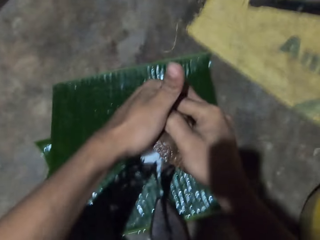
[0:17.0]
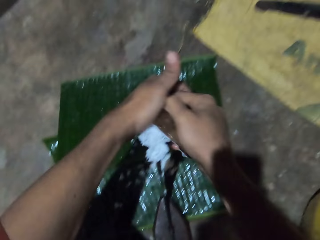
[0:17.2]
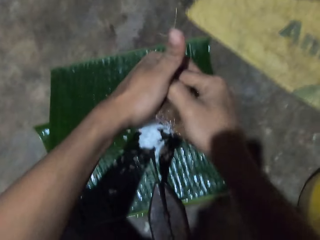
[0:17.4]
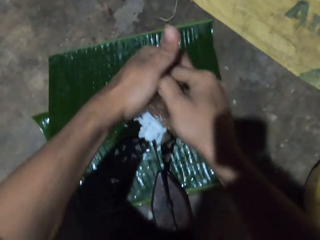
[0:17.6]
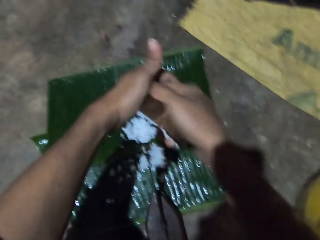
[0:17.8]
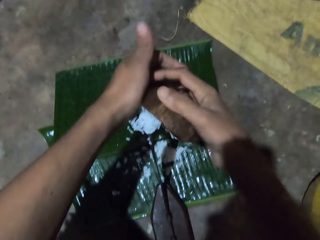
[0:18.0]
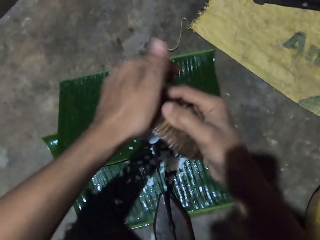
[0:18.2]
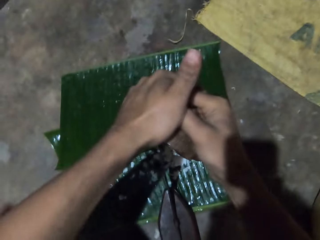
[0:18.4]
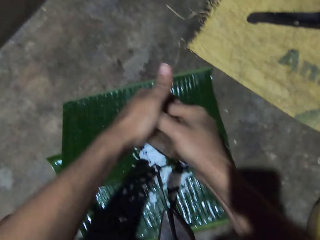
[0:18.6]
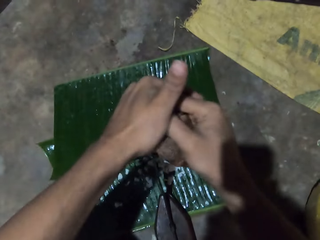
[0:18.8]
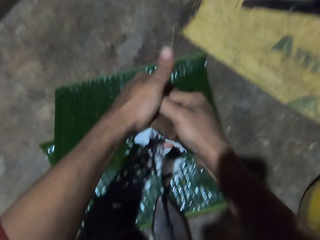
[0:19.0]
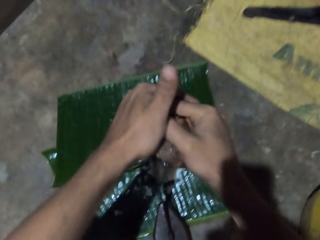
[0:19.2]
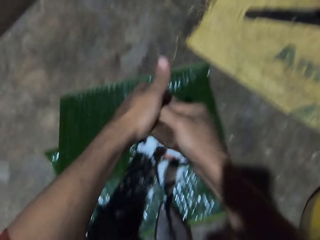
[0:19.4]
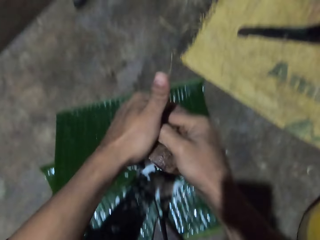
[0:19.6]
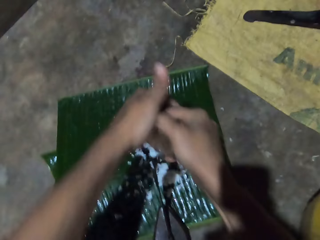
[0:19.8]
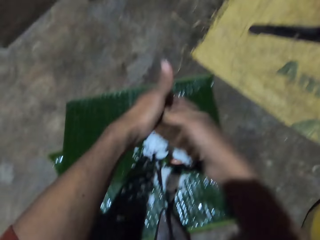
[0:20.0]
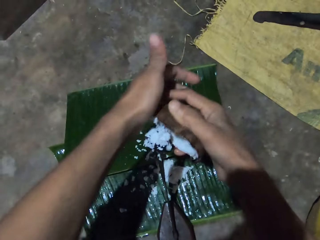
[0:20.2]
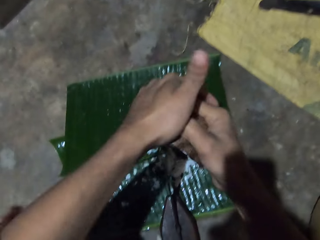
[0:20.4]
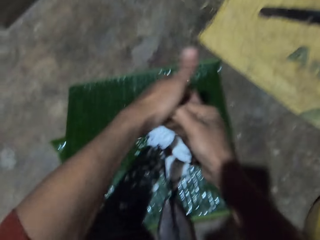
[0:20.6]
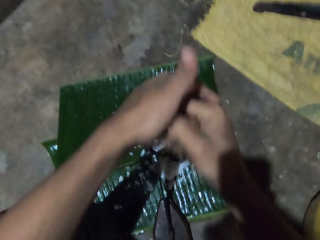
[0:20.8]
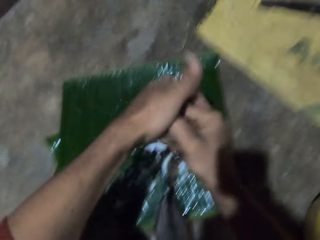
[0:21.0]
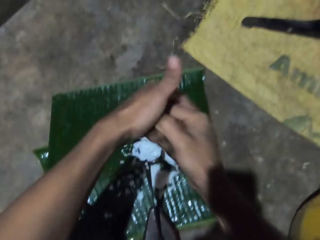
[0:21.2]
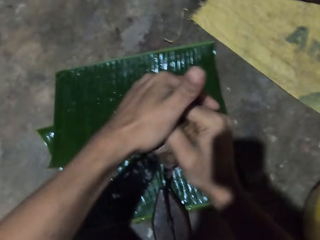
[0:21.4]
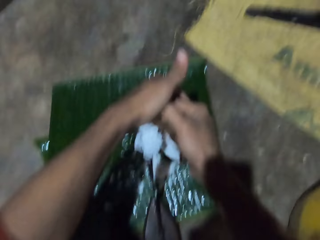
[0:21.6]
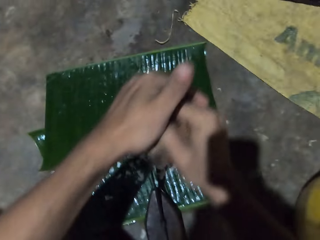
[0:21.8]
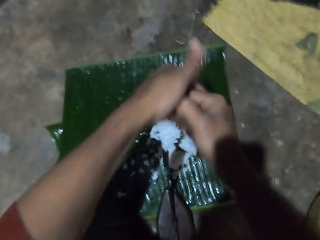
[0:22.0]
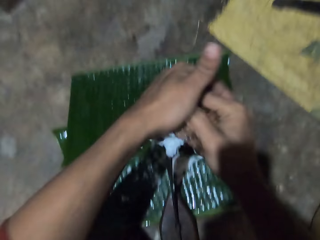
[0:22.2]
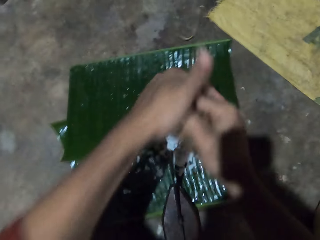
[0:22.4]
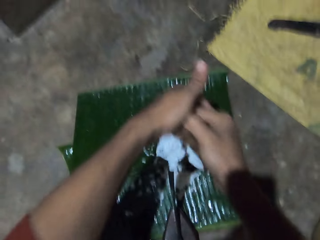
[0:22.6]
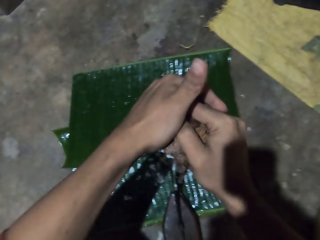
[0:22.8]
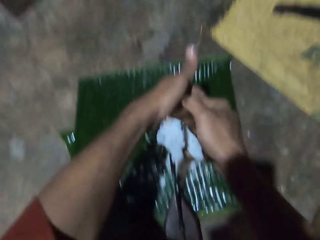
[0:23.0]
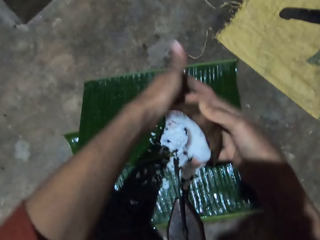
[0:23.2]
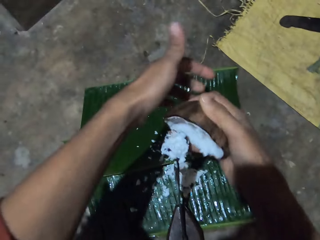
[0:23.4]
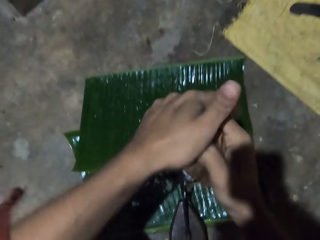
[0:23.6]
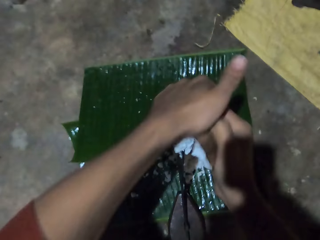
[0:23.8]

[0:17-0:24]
The camera wearer moves his hands. He peels the coconut.

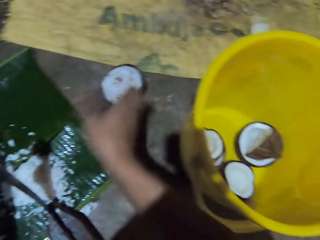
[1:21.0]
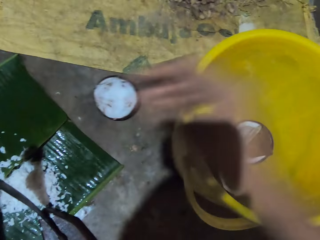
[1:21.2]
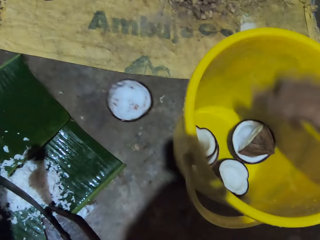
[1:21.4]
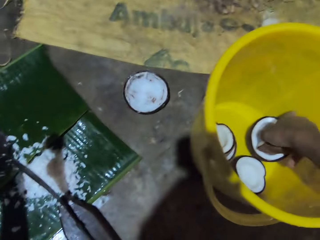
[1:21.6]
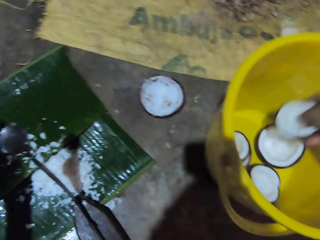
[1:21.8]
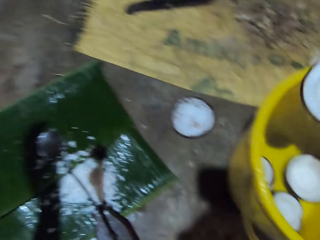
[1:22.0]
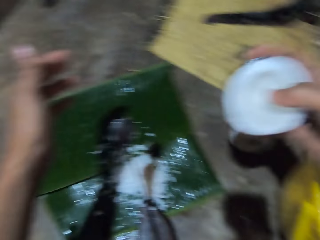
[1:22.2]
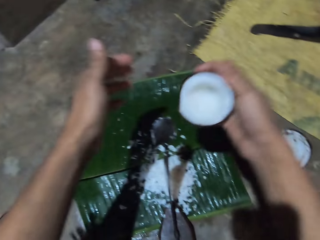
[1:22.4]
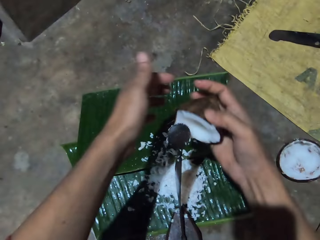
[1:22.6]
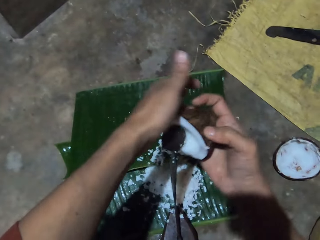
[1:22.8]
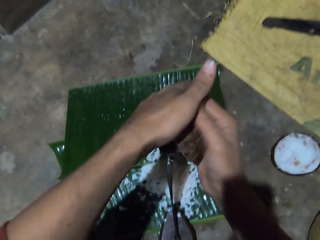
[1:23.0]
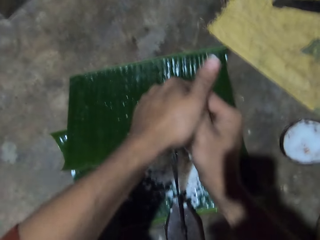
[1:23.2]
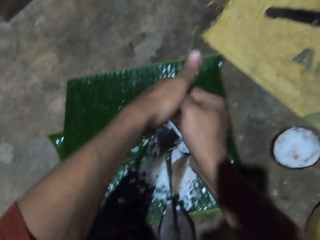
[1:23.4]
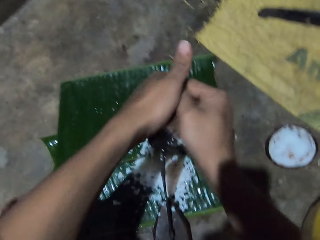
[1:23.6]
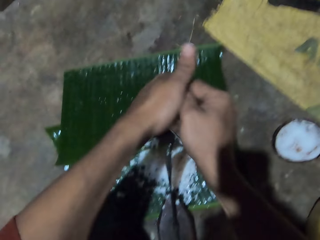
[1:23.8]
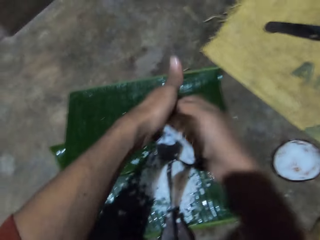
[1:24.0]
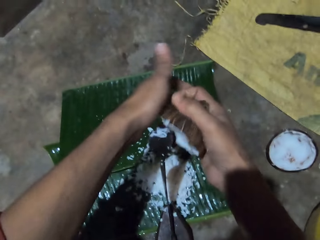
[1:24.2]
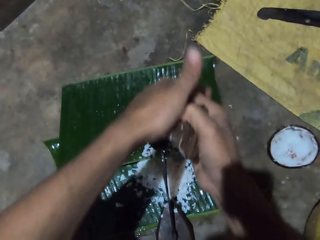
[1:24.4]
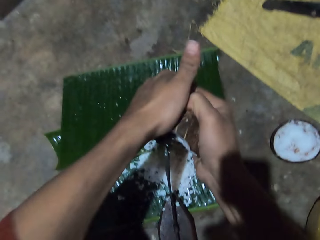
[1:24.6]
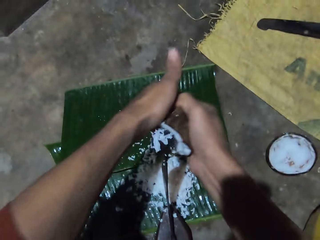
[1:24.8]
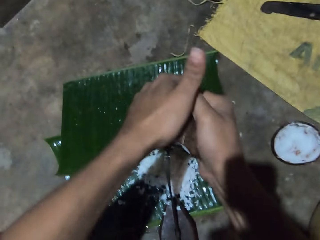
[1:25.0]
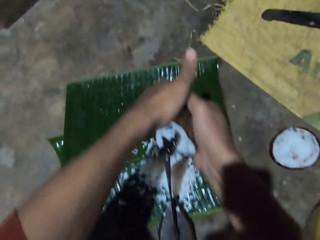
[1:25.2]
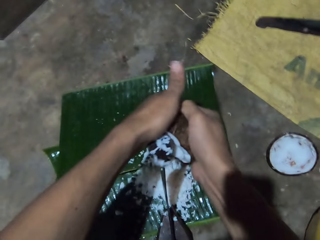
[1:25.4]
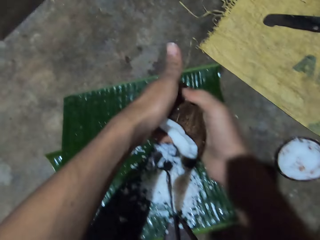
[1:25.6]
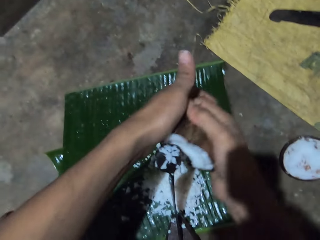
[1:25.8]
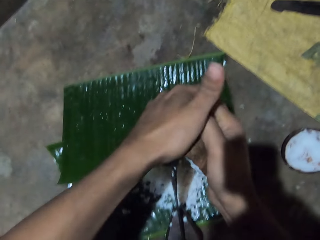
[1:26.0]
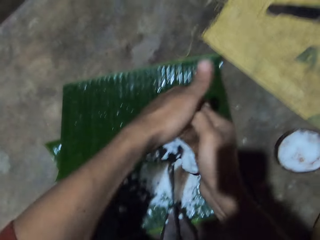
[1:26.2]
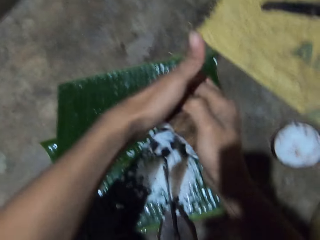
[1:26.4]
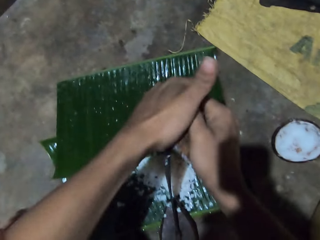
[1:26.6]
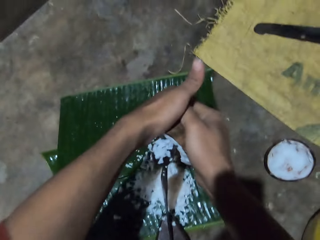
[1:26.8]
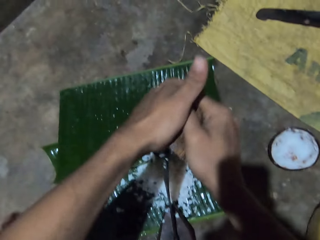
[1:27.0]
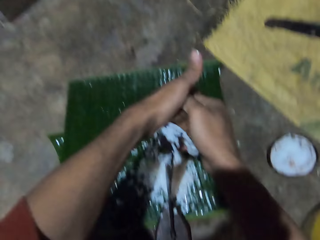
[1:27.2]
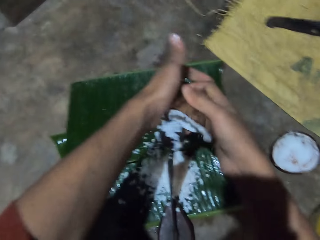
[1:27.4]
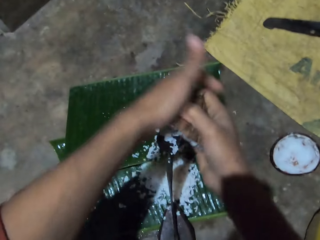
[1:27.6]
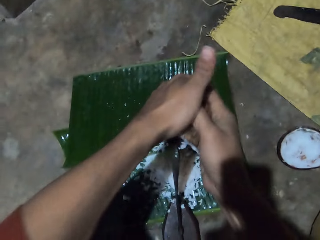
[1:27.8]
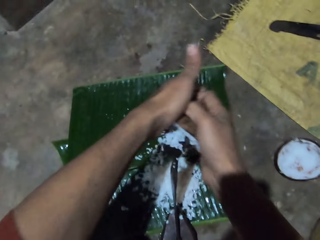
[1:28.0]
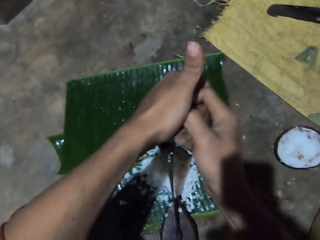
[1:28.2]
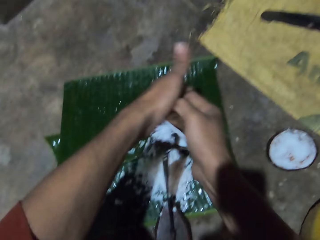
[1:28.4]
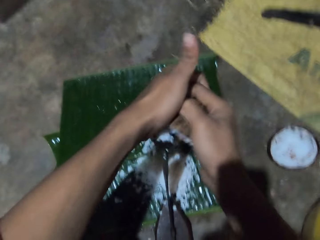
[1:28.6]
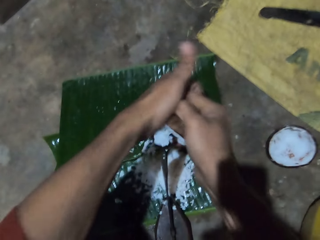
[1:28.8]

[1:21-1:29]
The camera wearer drops the coconut shell. He picks another coconut from the bucket with his left hand. He peels the coconut. He grates the second coconut with the local grater with both hands on the leaf.

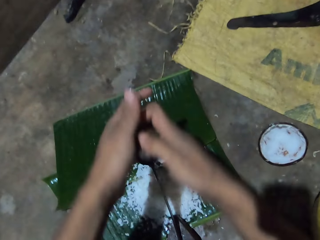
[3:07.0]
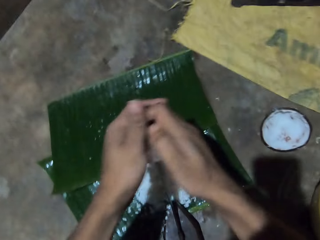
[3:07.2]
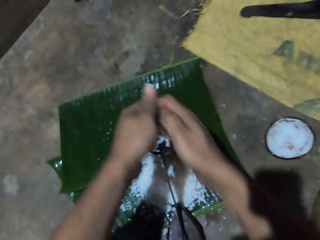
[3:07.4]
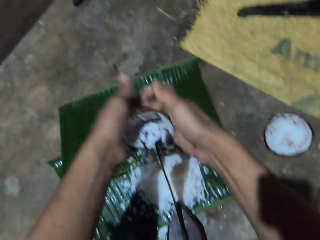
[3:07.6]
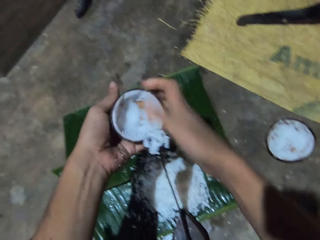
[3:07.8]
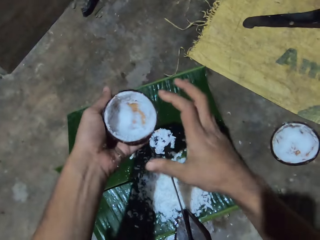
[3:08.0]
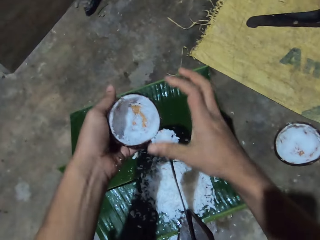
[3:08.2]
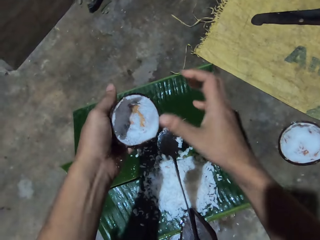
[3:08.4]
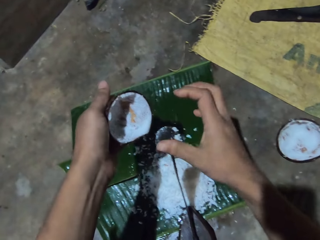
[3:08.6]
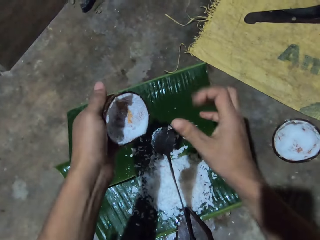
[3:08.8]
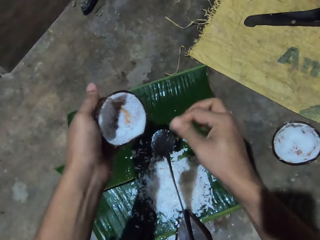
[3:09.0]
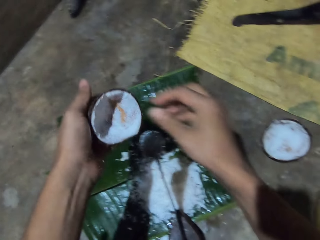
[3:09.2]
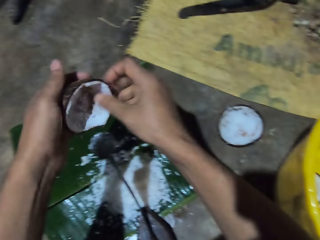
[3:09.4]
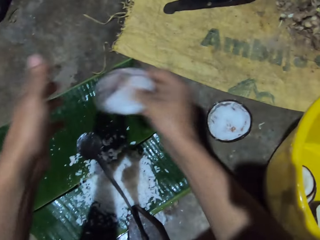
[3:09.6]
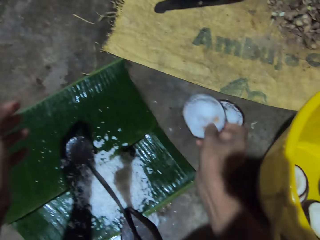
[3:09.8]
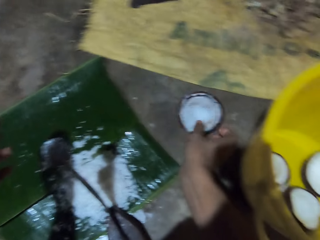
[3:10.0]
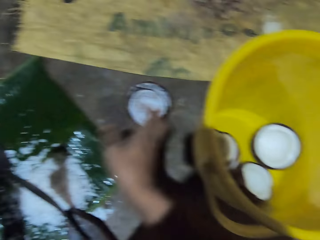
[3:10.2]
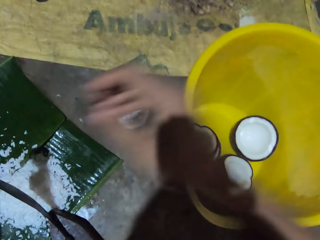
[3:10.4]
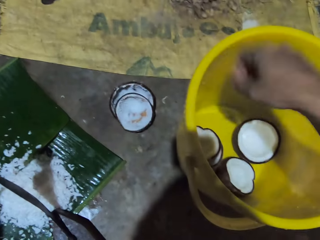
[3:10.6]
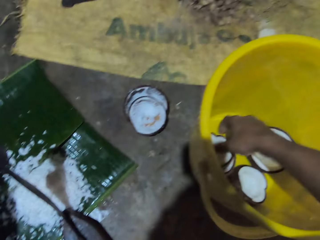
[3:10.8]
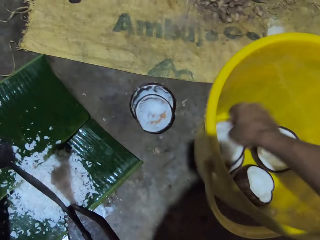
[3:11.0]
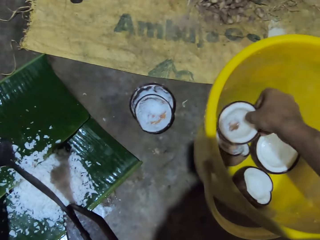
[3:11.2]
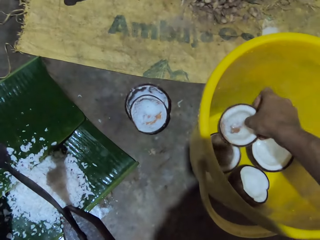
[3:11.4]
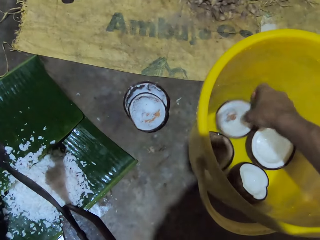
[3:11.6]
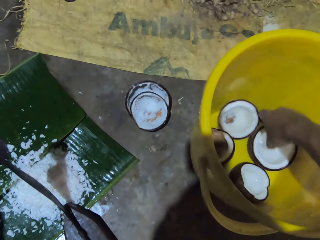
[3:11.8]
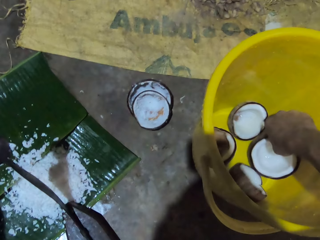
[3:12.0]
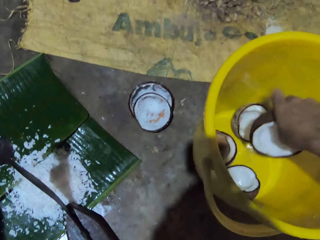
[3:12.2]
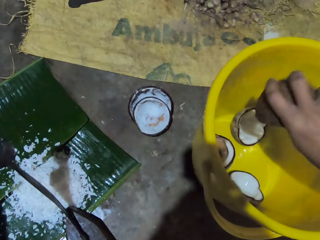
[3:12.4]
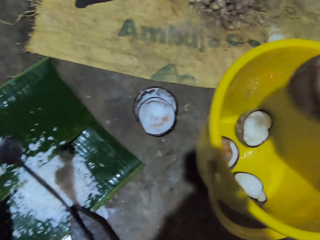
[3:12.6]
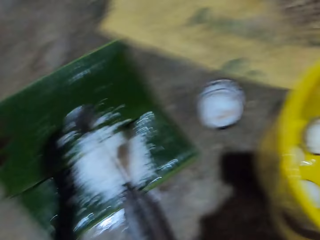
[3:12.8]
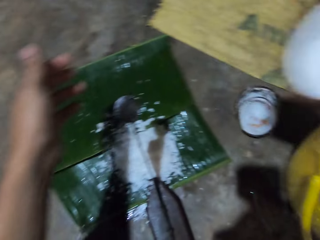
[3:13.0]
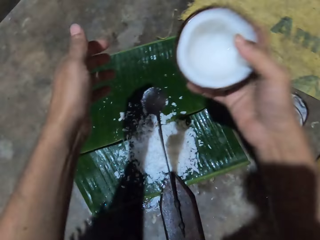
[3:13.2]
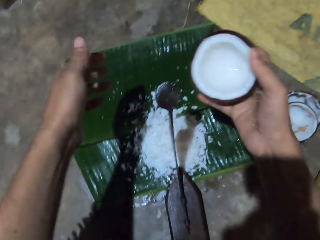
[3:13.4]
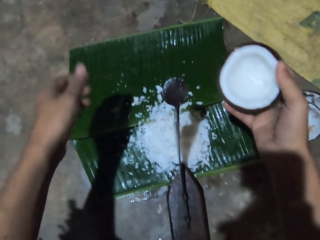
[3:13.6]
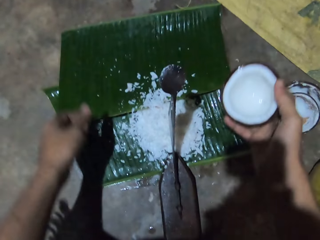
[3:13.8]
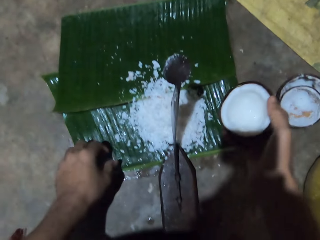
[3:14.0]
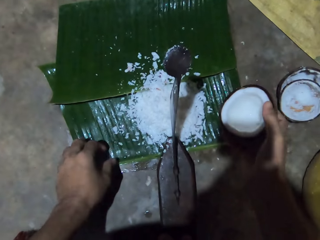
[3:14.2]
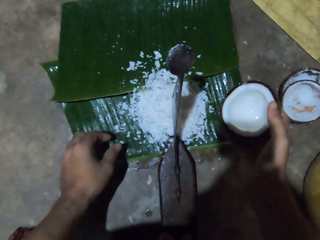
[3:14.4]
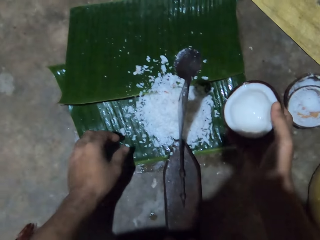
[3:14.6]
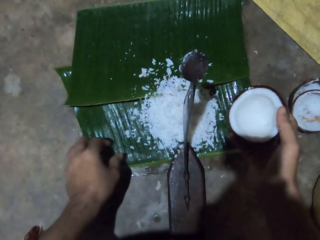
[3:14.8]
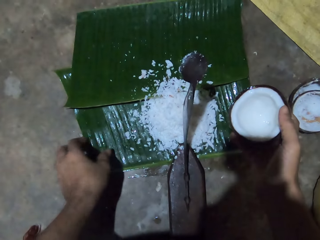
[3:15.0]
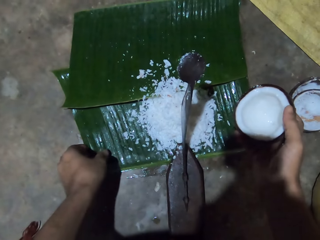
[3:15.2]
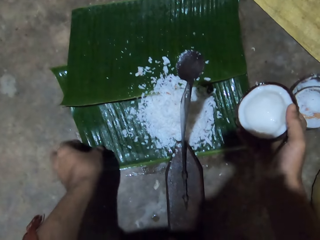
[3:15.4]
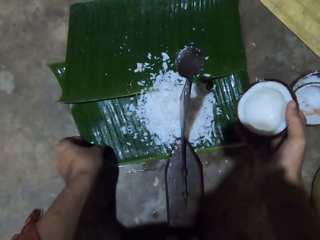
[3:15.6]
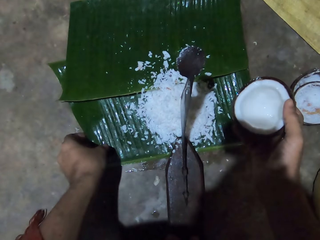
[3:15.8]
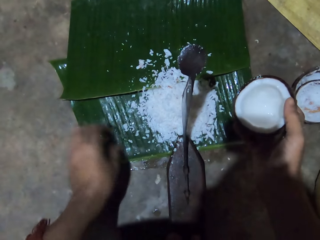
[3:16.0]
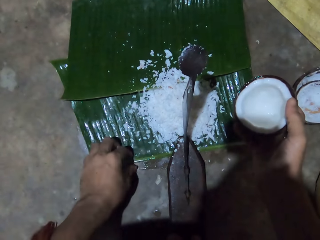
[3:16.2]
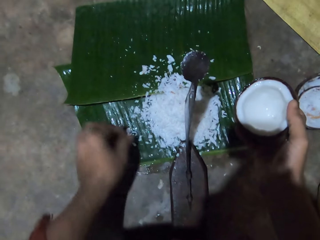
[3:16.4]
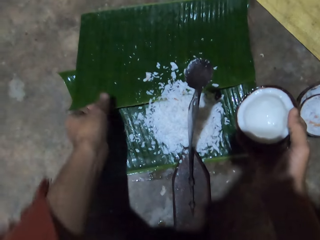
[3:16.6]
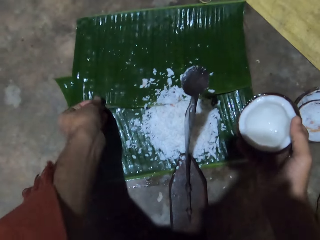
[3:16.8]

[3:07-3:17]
The camera wearer wipes off coconut particles from the local grater with her right hand. They drop another coconut shell on the floor with her right hand. They pick the coconut and drop the coconut. They pick another coconut from the bucket with his left hand. They touch the banana leaves. They adjust the leaf with her left hand.
